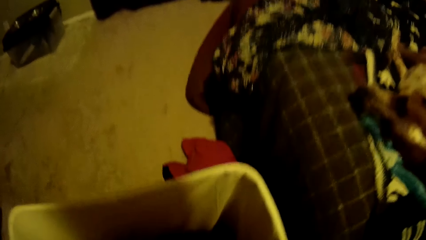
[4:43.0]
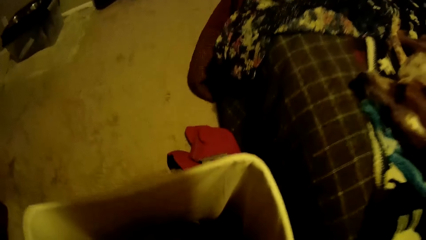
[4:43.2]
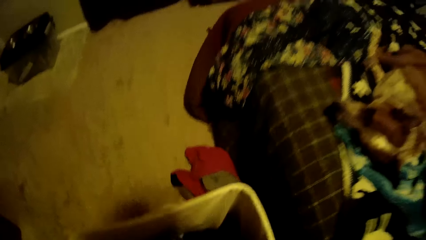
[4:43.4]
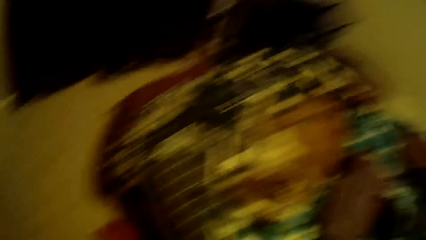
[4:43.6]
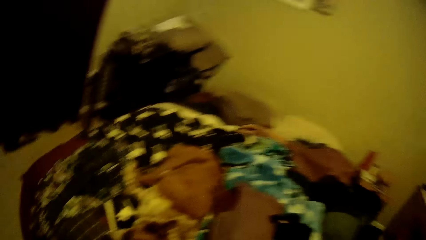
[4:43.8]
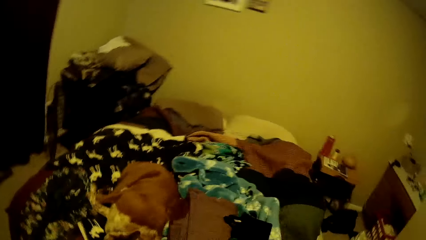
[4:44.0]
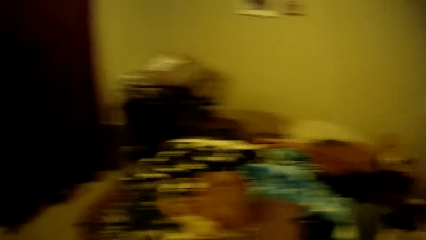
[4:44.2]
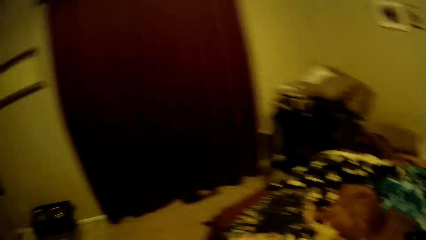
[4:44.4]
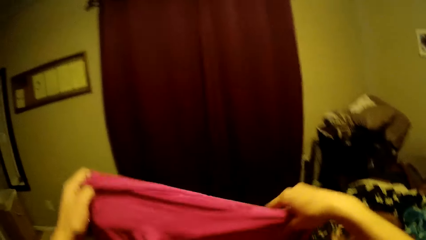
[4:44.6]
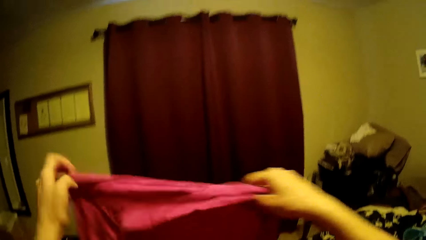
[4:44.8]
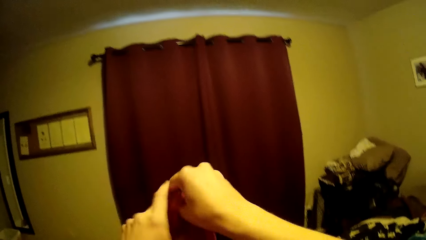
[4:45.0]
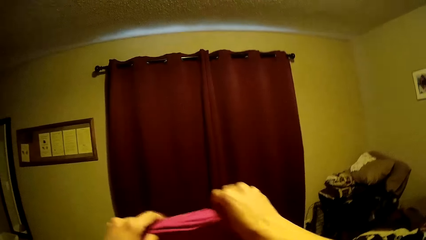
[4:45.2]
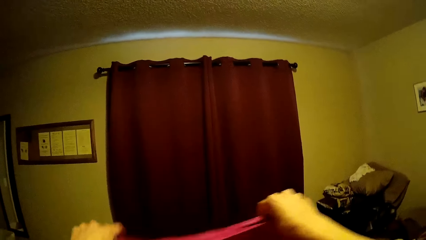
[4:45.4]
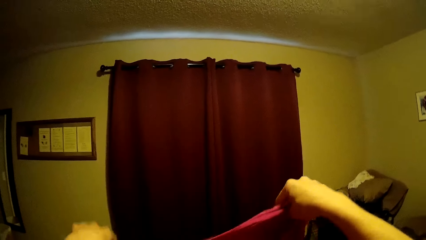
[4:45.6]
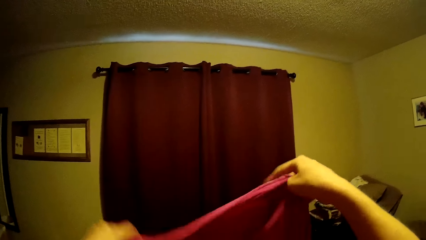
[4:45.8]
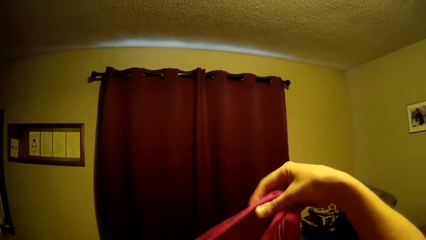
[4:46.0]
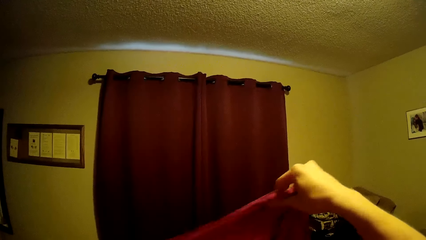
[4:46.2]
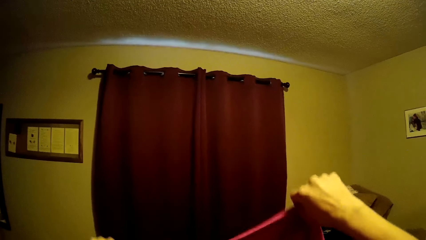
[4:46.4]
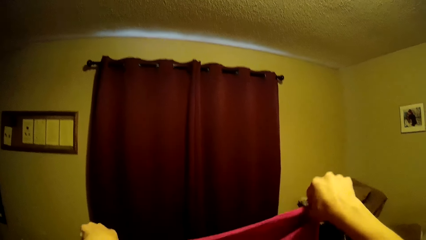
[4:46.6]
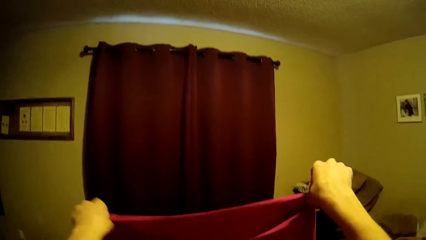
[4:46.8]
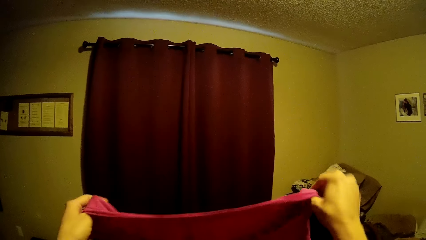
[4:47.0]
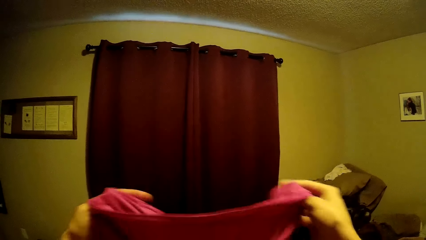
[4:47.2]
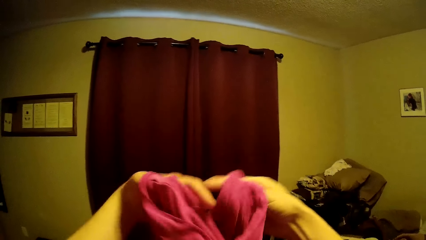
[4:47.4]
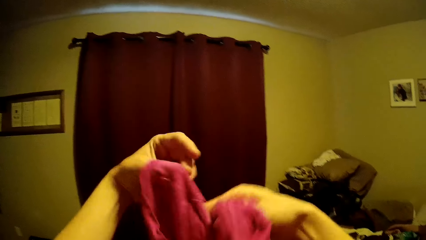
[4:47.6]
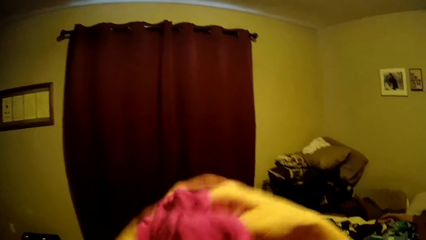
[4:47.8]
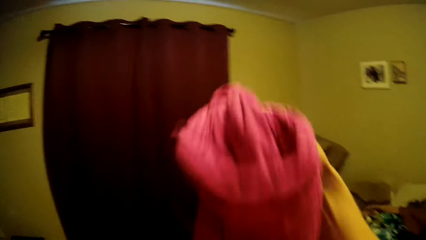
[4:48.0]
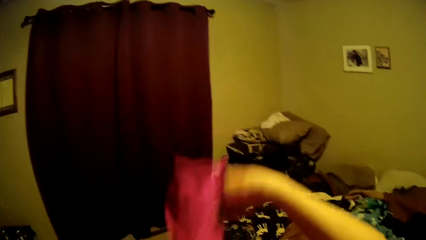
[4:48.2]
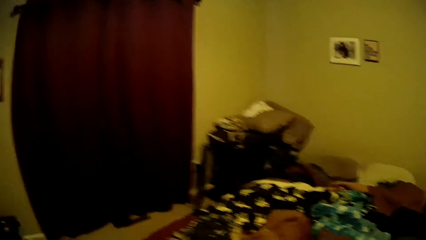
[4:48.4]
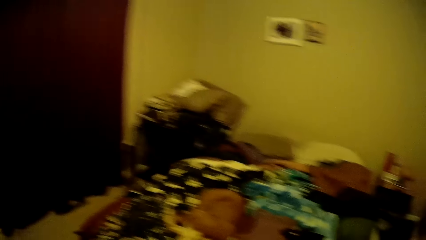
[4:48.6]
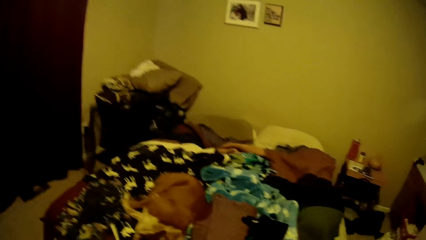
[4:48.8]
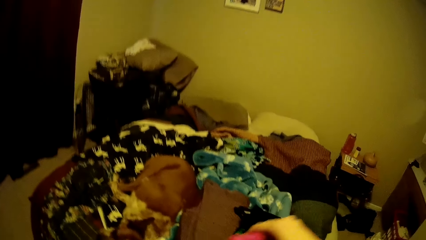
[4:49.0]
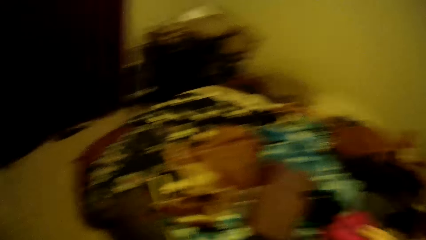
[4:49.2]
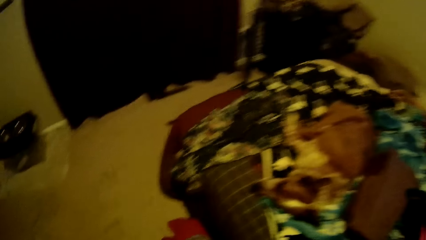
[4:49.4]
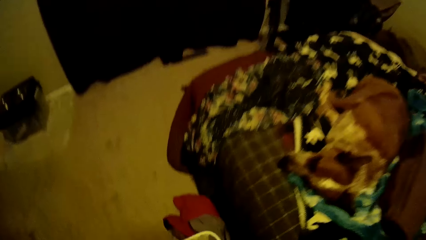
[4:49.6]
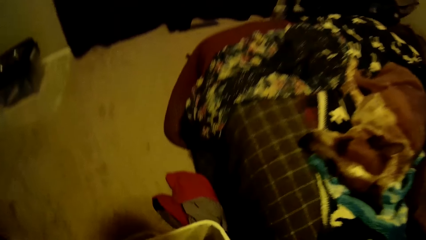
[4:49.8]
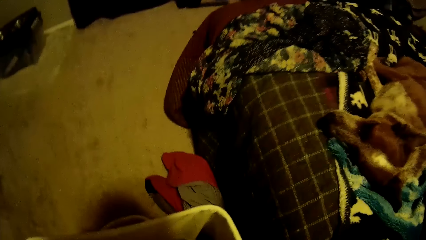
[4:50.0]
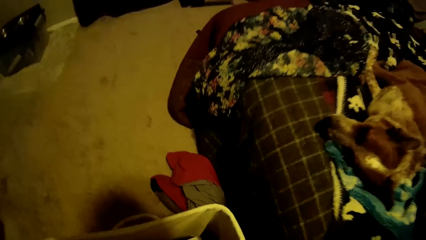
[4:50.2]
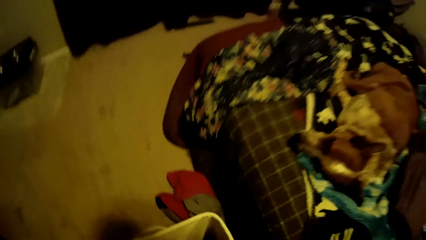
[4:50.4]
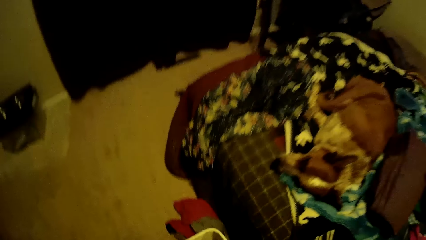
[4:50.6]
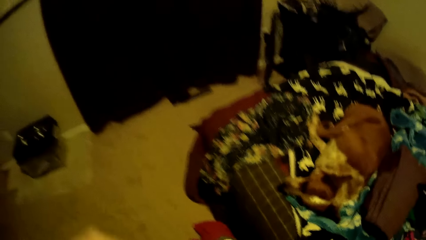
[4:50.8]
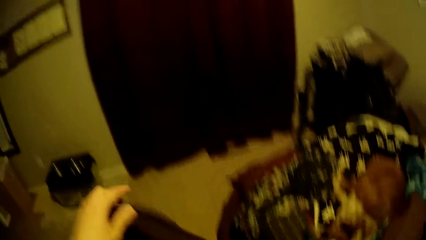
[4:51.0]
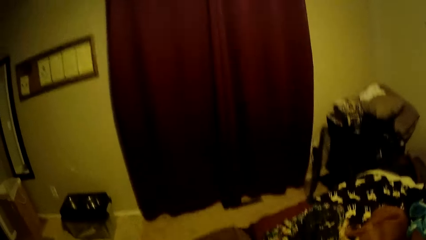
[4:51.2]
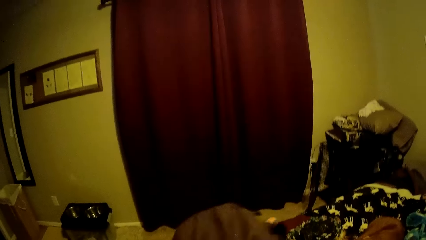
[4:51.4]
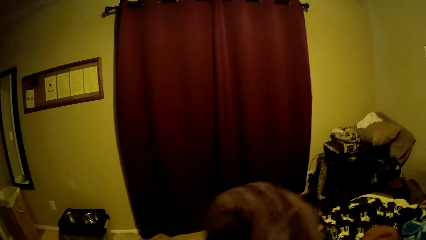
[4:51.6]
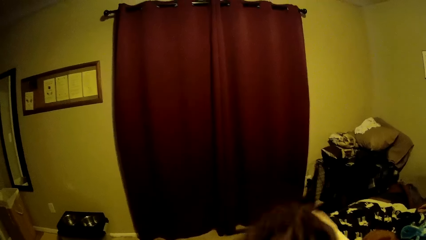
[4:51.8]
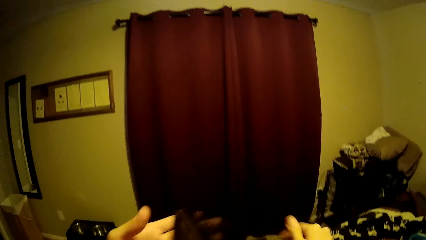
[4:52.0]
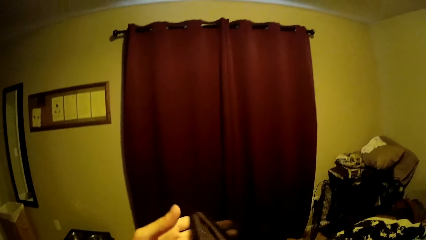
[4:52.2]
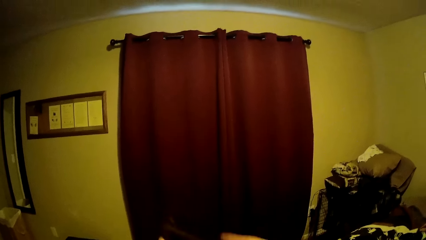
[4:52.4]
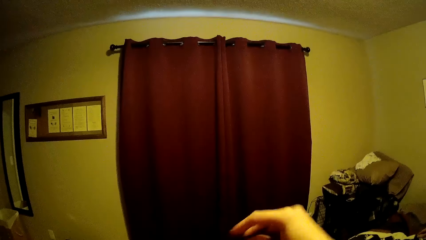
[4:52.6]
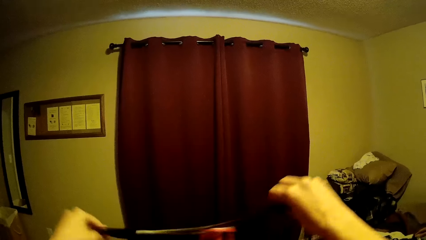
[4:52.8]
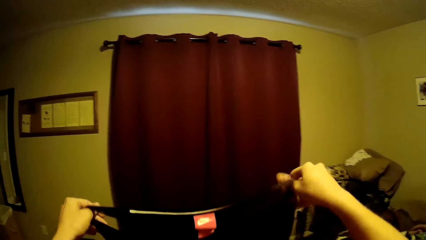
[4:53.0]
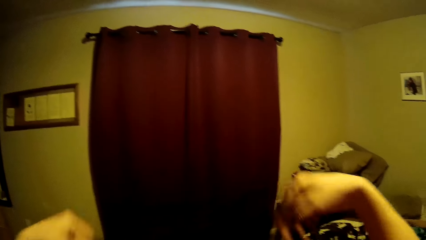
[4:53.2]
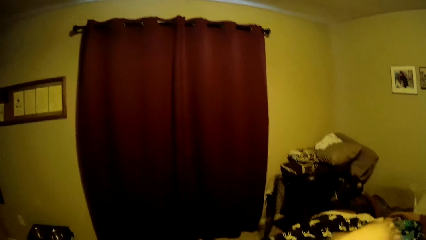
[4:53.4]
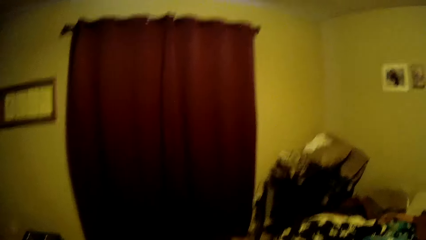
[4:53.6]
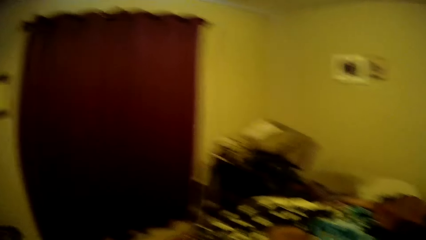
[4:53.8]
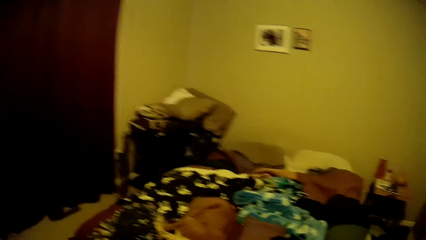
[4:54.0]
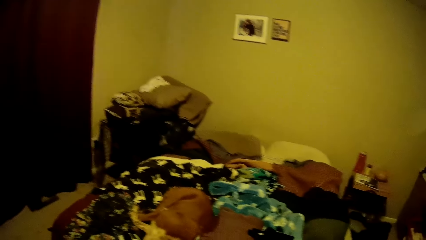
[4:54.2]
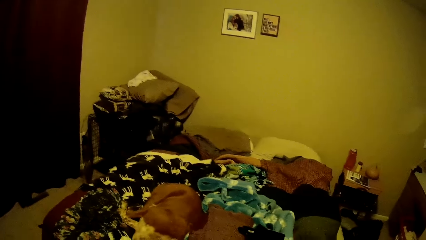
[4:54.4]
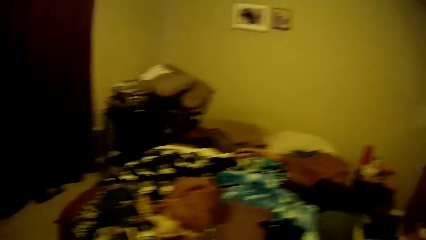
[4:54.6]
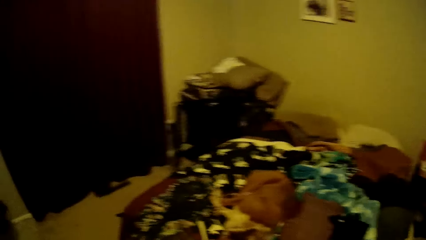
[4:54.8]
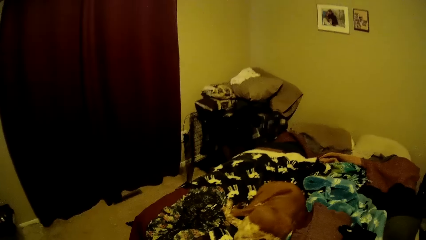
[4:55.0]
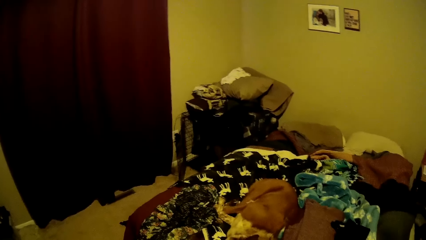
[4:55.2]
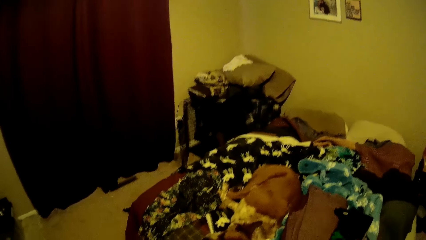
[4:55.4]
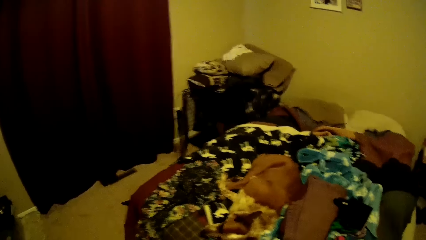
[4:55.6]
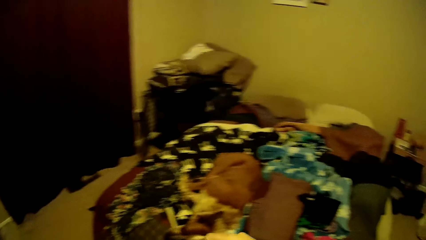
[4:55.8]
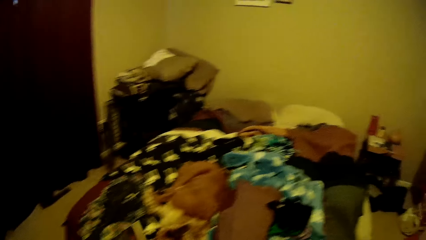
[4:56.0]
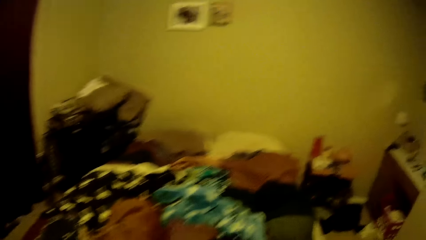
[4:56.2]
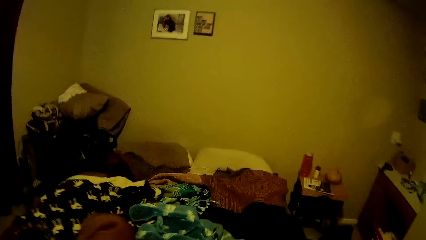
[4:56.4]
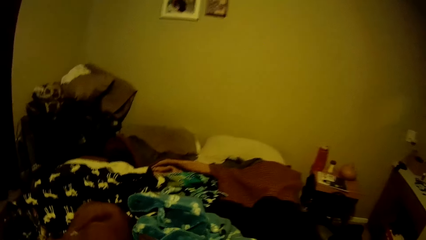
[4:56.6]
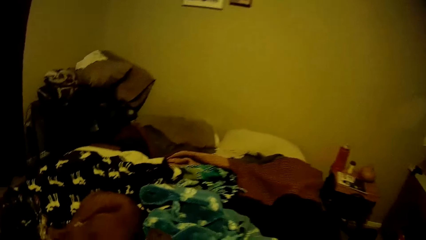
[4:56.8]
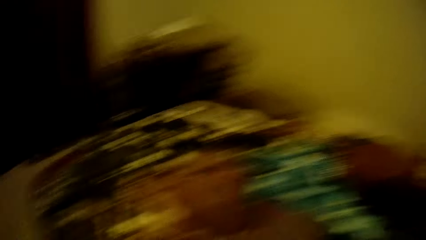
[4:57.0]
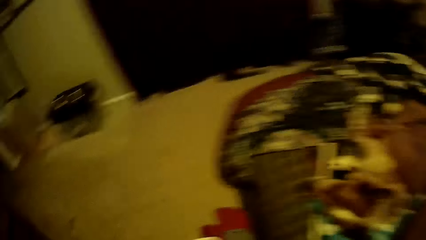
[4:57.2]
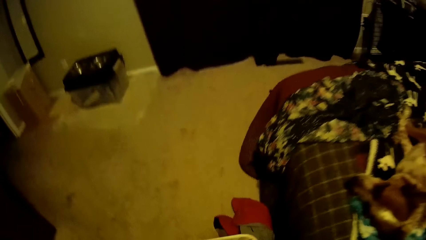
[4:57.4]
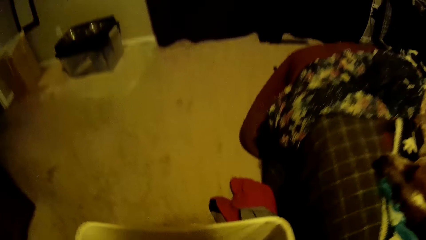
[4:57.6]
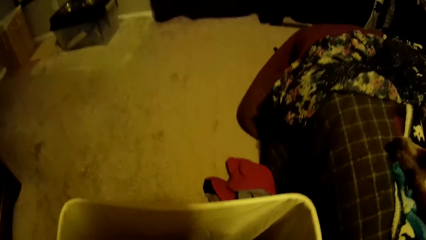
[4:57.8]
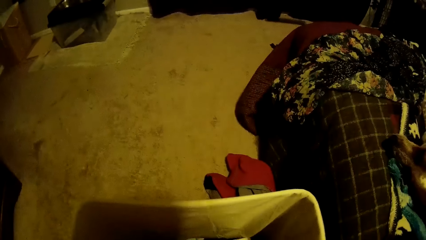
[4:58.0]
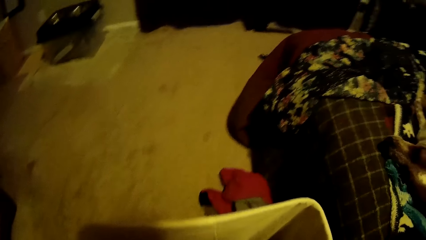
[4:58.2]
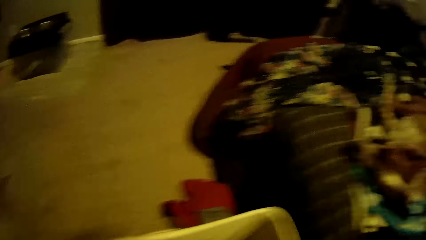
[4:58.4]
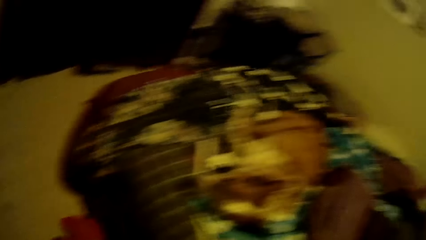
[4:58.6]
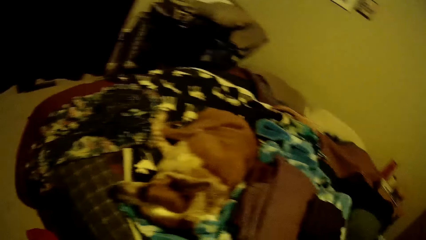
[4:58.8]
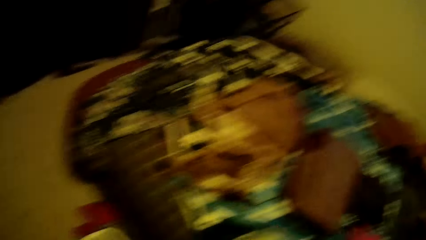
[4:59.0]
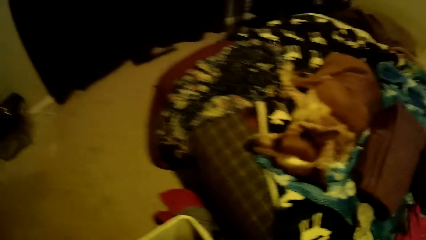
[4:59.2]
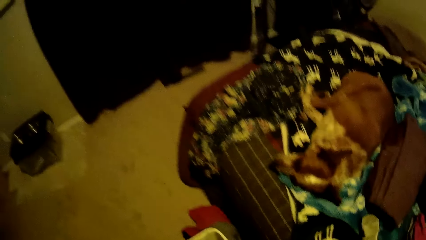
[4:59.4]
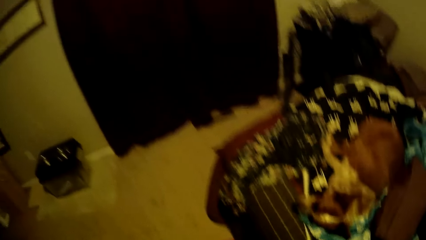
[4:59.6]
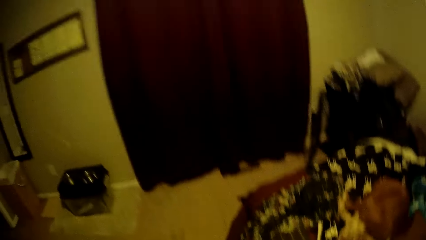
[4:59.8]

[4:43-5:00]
The camera wearer picks up a cloth from the basket. They raise the pink dress, fold the pink dress and drop the pink dress on the bed. They bend down. They pick up a brown dress from the white container. They stand up. They fold the cloth. They place the cloth on the bed. They bend down. They pick up a cream color cloth from the white container. They look around the house.
